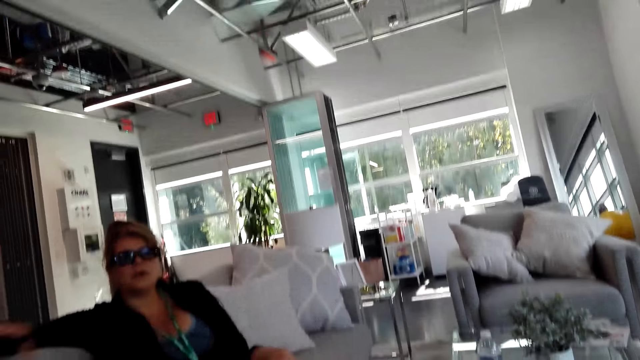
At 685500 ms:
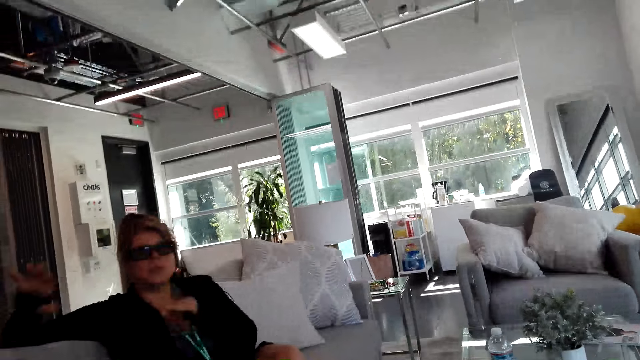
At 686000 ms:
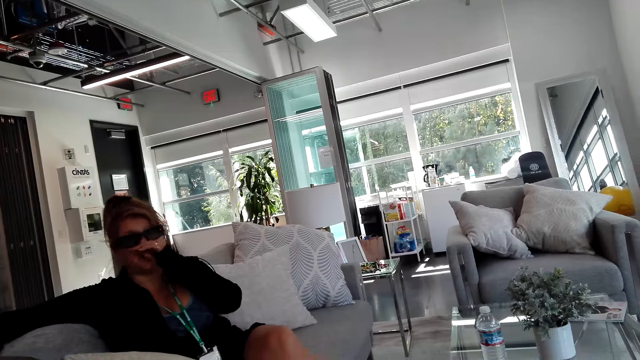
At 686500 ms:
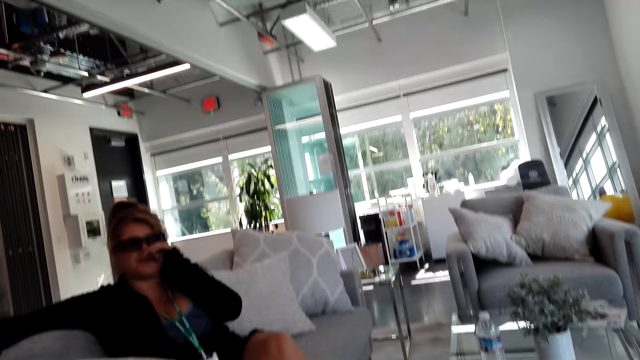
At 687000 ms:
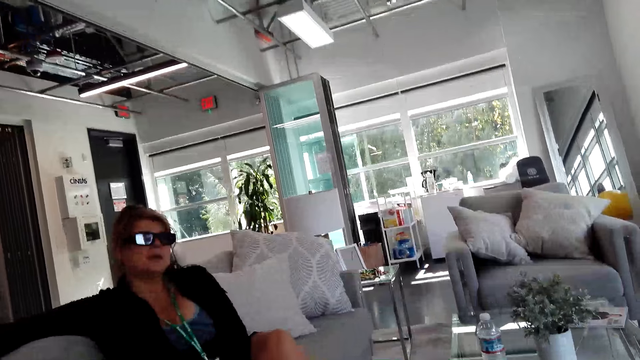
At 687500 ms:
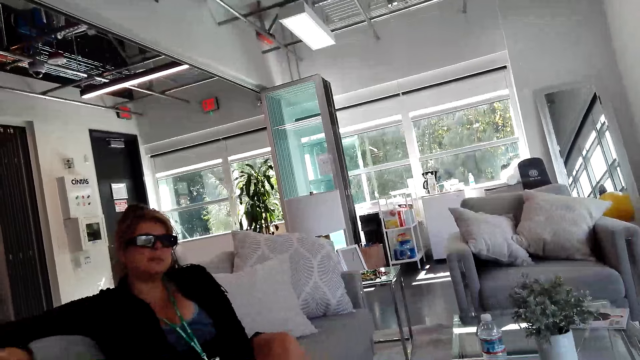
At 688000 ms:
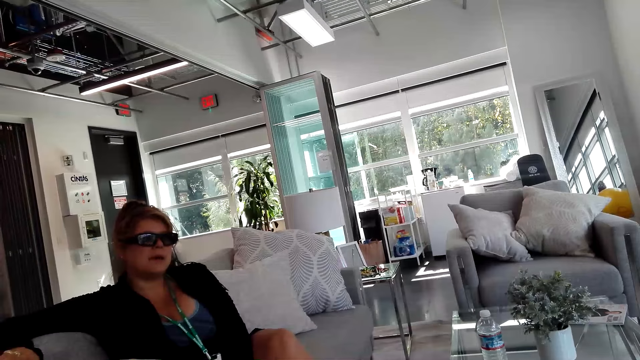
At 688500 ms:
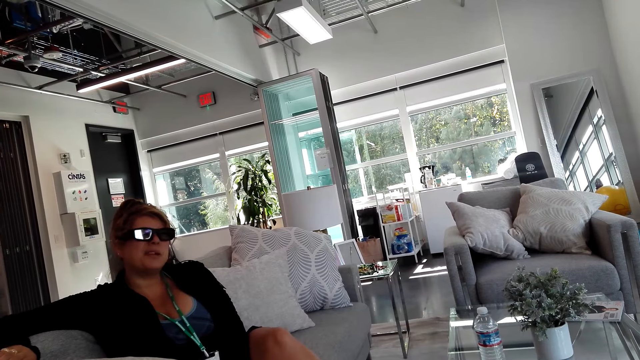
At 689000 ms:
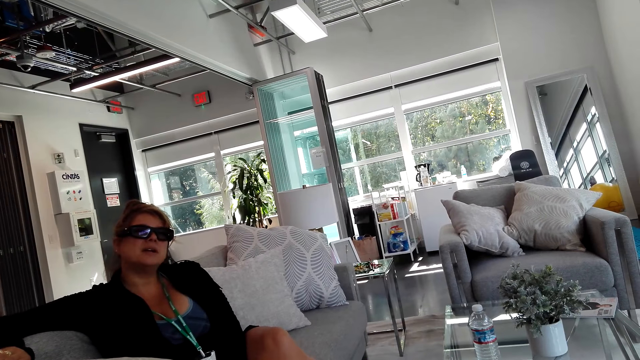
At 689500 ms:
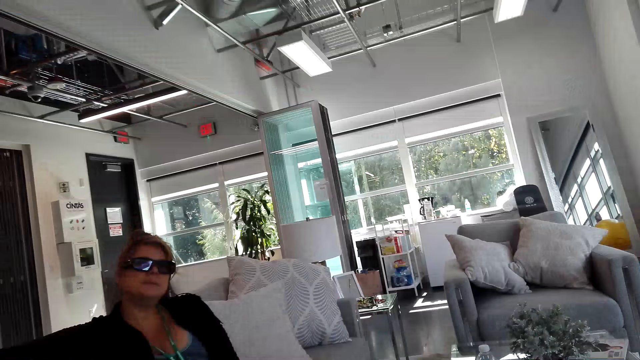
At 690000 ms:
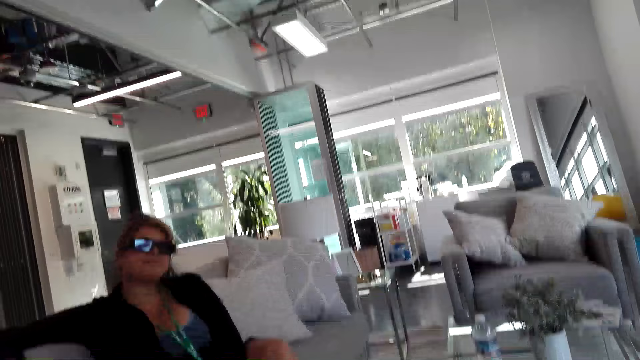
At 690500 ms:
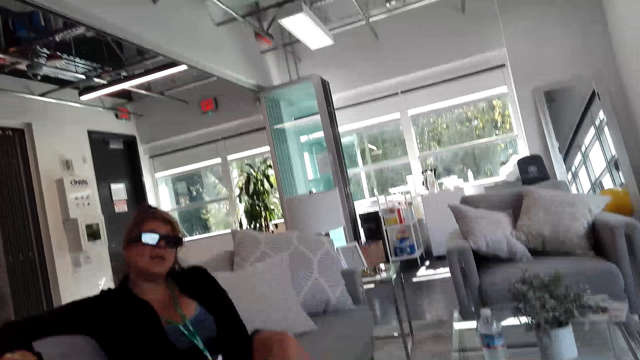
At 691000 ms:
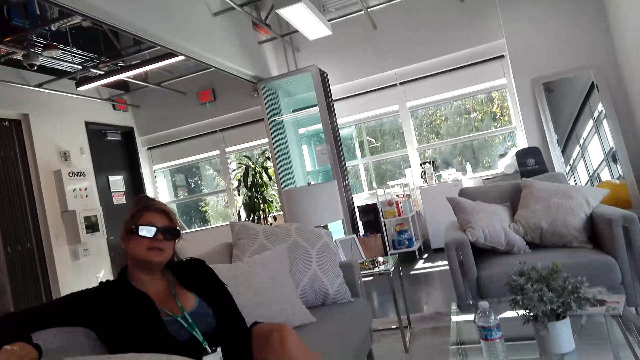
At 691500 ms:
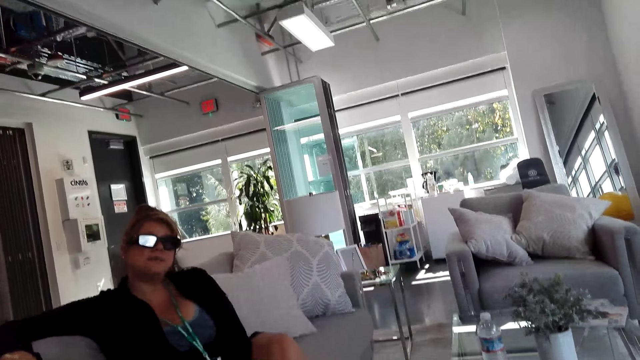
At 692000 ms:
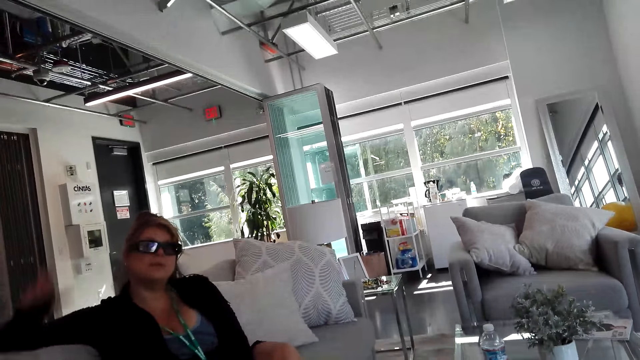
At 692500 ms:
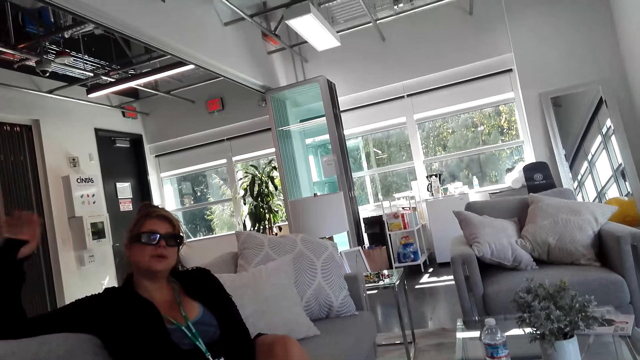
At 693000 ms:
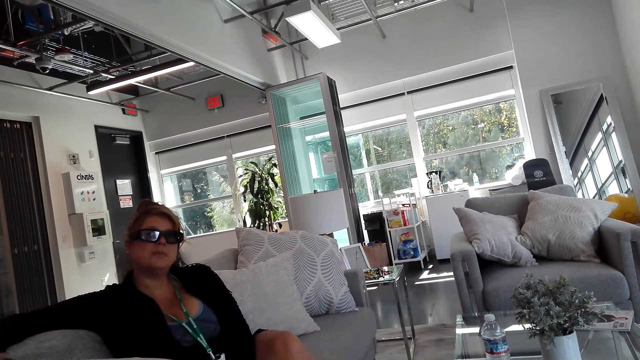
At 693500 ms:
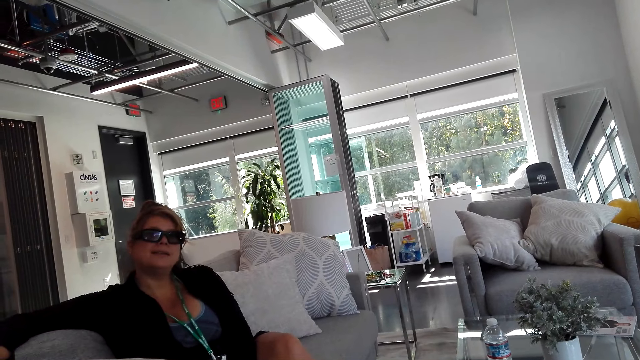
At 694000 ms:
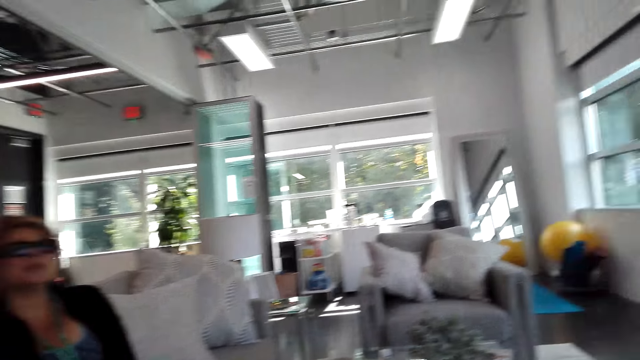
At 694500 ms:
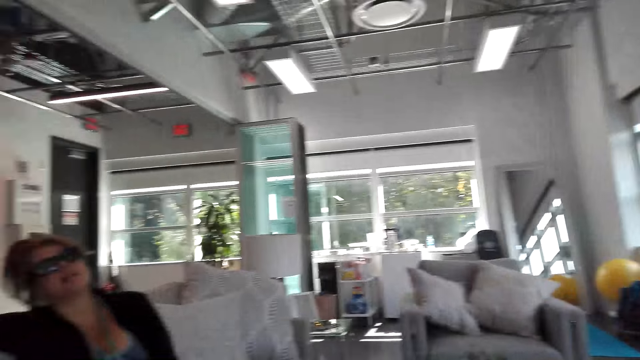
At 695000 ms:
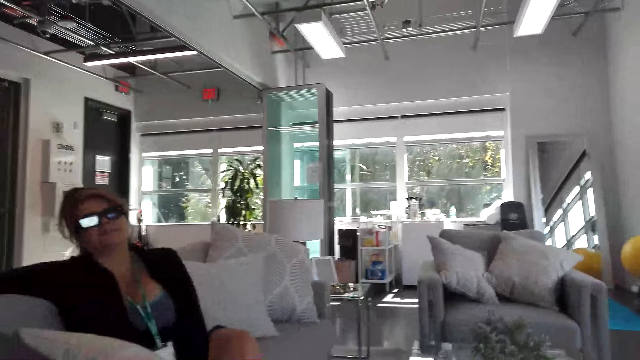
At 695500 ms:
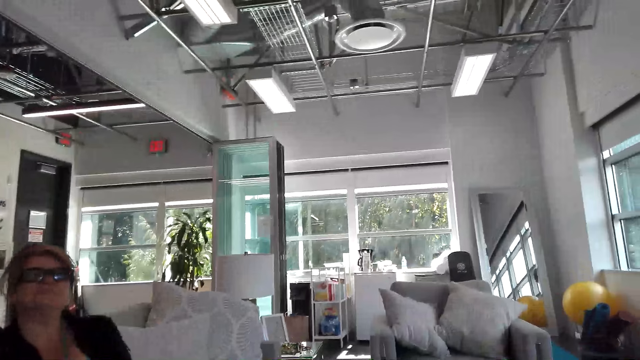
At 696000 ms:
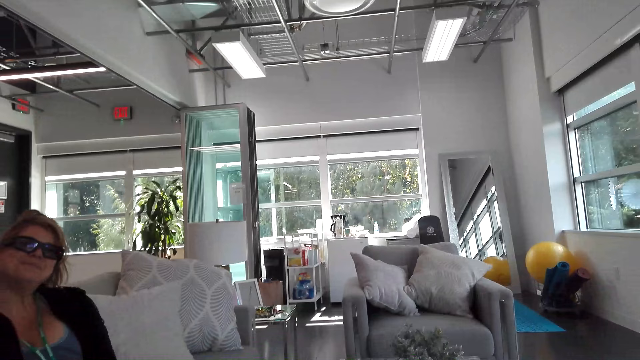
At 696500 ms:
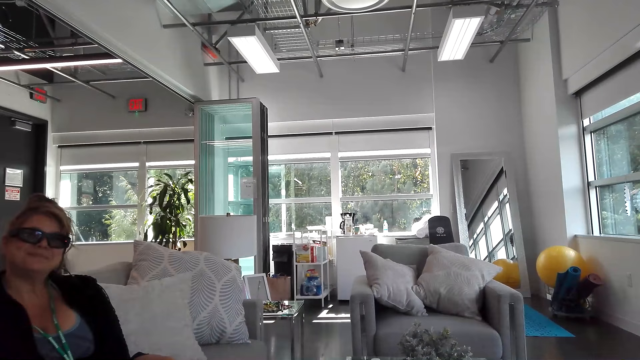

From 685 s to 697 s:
The girl scratches the nose. The camera wearer touches the chest. They talk to the girl.

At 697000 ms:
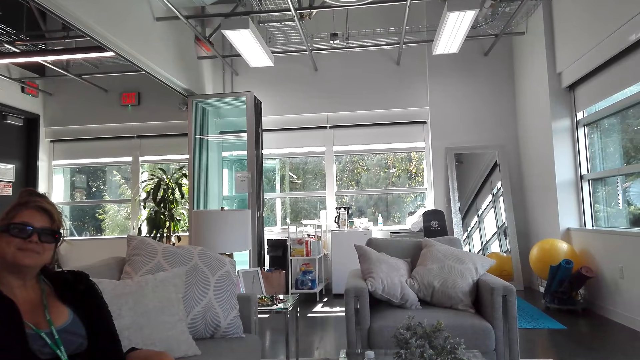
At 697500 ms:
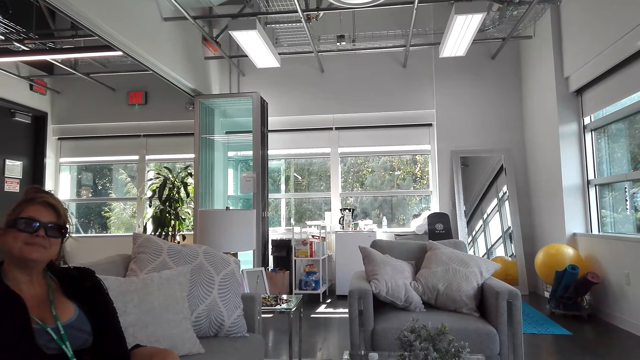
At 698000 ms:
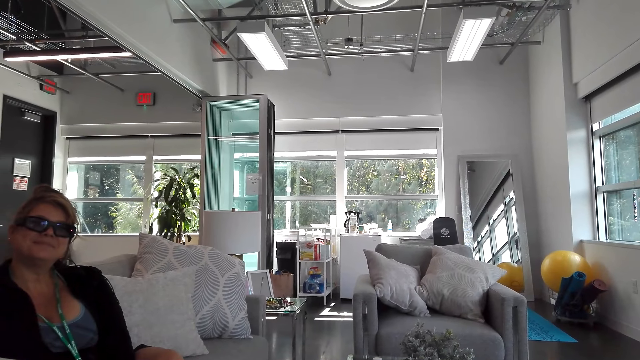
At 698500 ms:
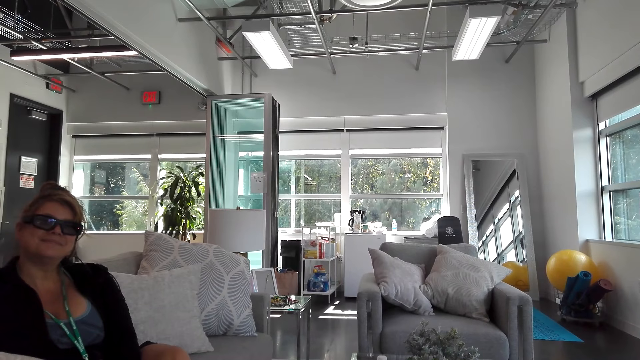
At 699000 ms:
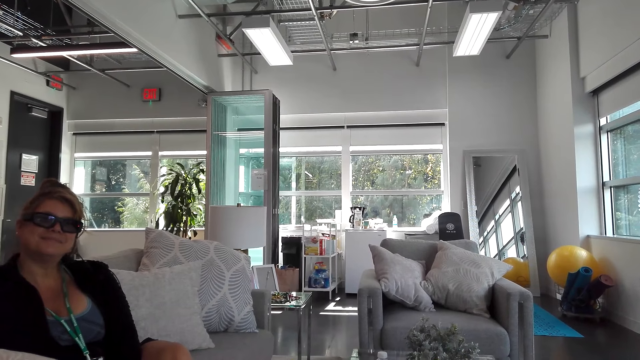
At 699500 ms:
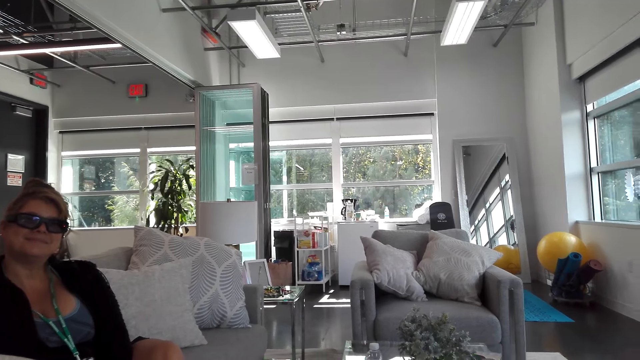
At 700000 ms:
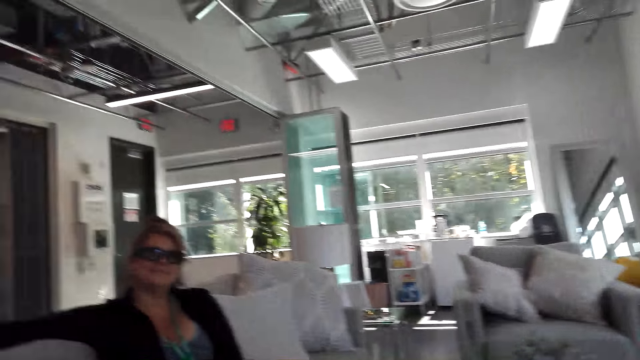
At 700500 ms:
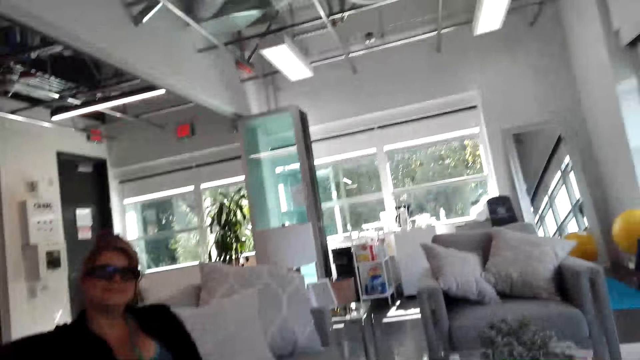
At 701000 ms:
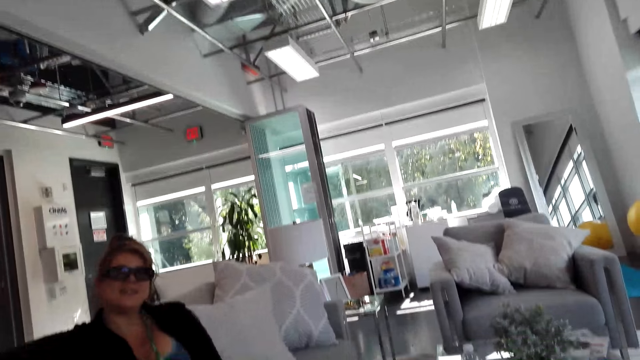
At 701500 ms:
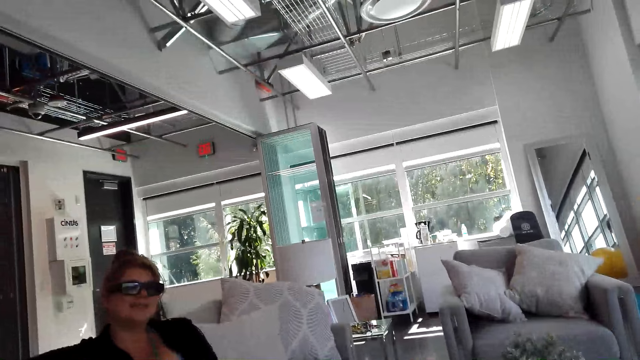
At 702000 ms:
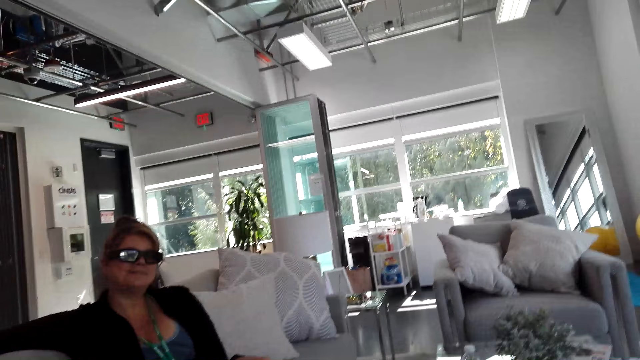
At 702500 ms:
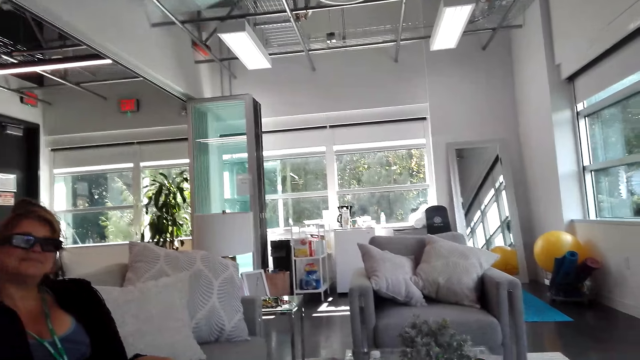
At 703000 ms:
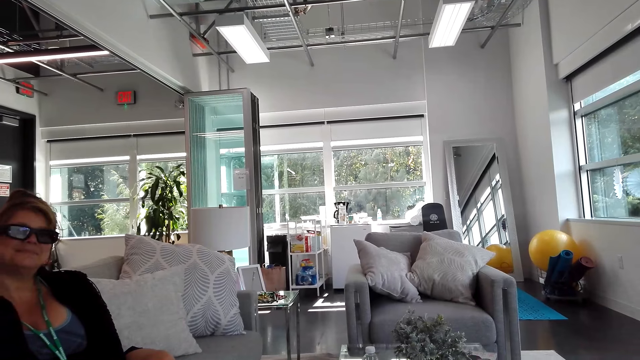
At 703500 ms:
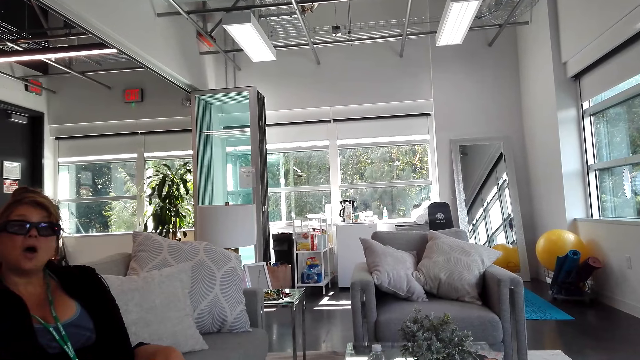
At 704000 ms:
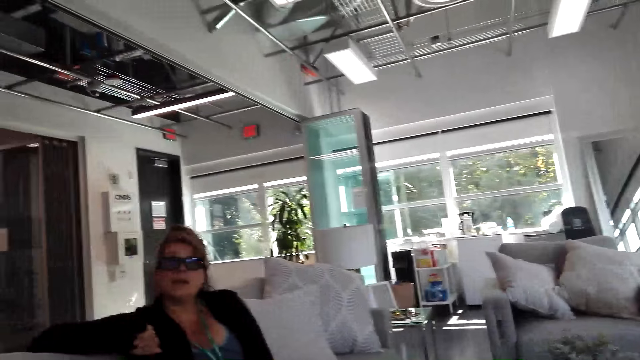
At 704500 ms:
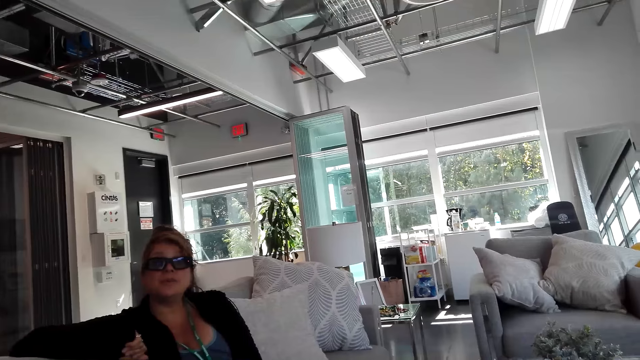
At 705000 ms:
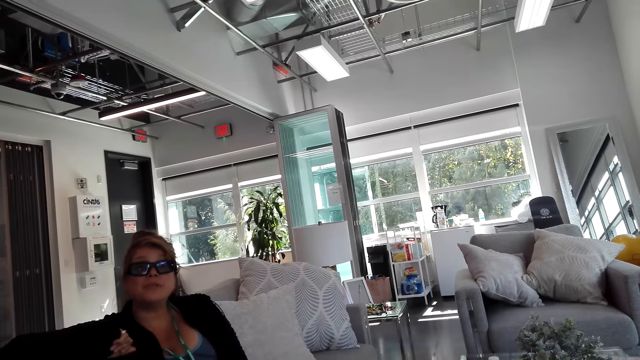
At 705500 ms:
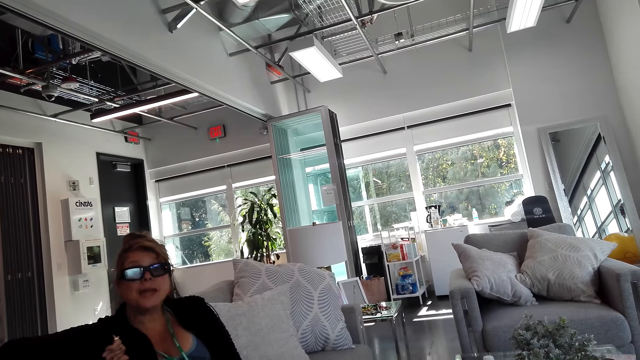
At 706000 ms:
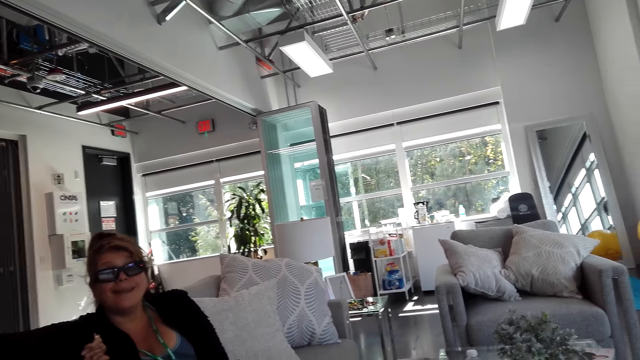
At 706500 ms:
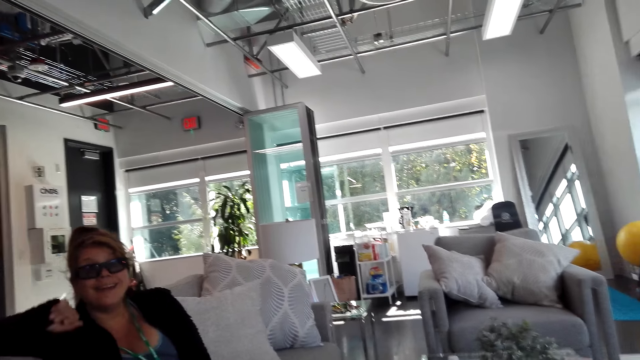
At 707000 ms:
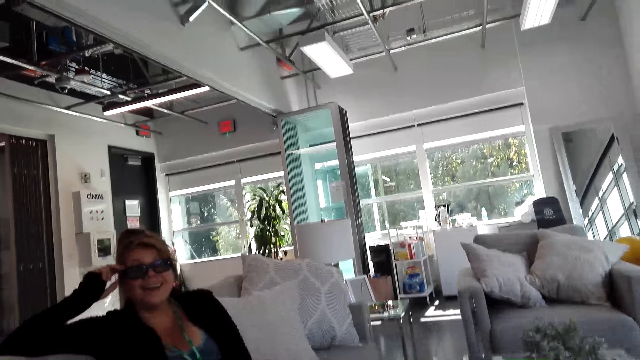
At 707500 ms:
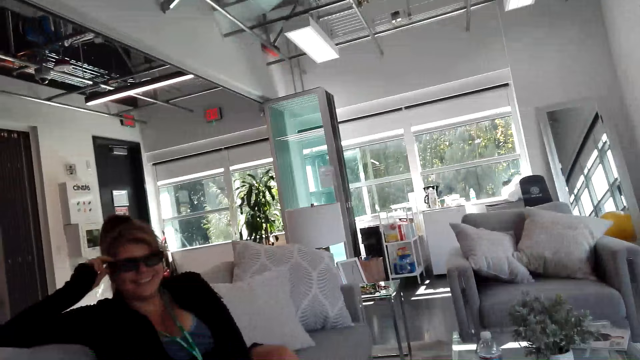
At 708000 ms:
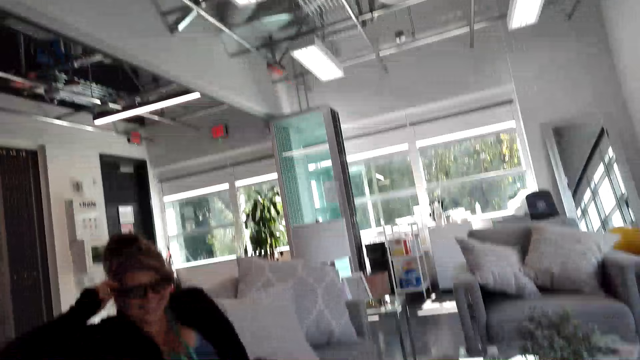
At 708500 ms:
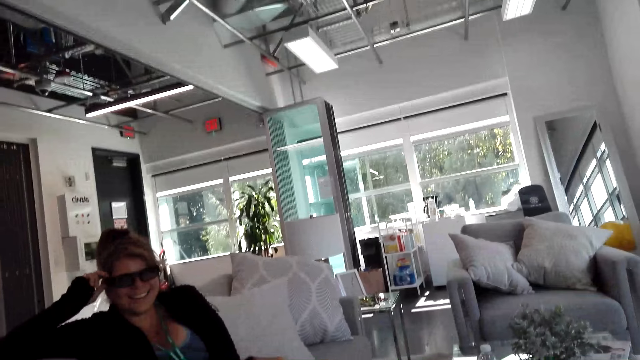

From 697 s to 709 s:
The girl touches the glasses.
